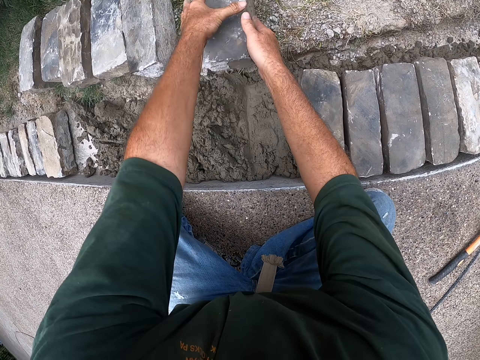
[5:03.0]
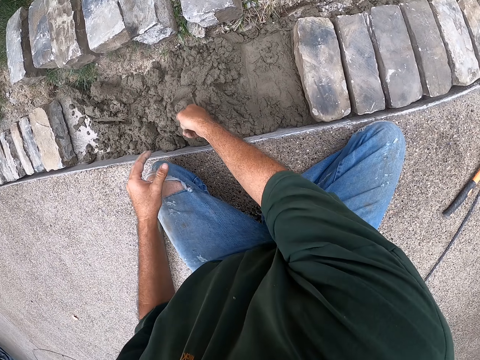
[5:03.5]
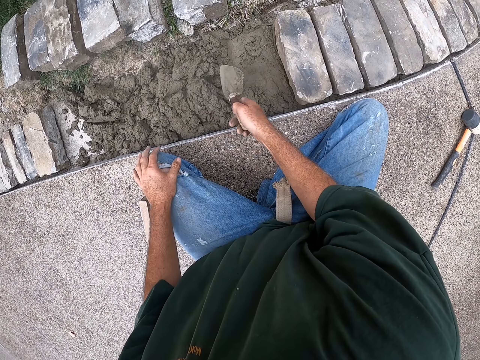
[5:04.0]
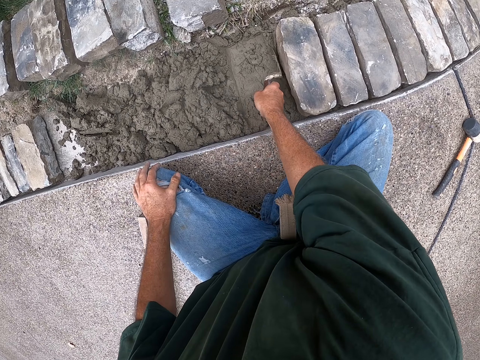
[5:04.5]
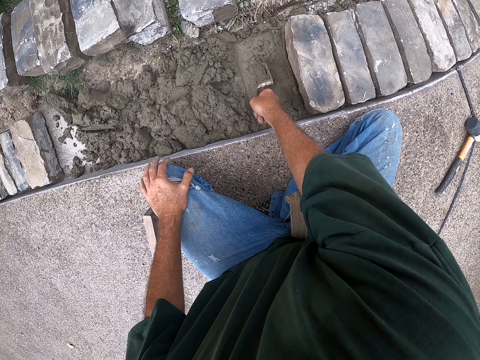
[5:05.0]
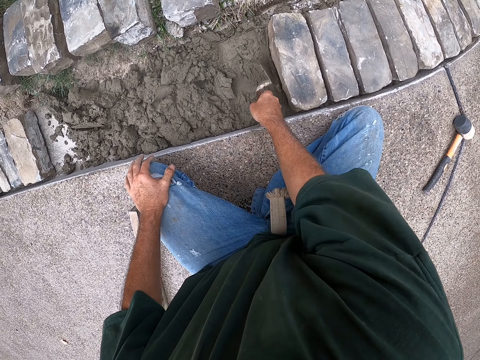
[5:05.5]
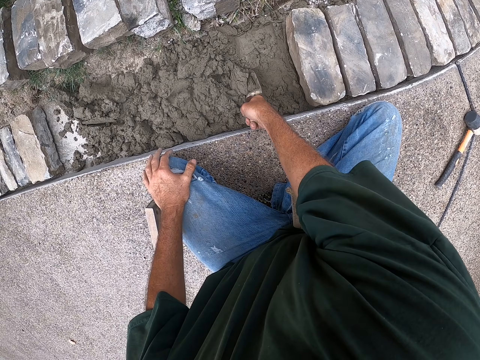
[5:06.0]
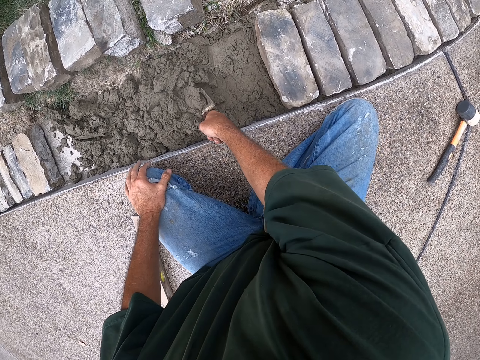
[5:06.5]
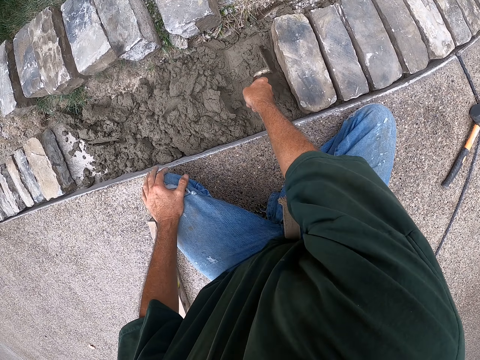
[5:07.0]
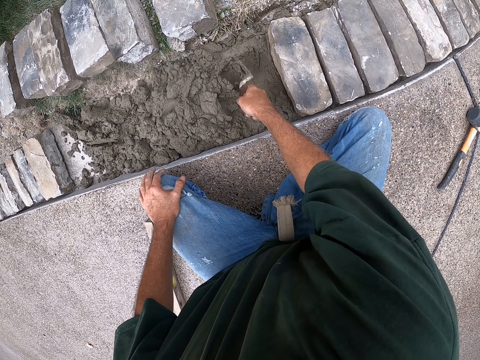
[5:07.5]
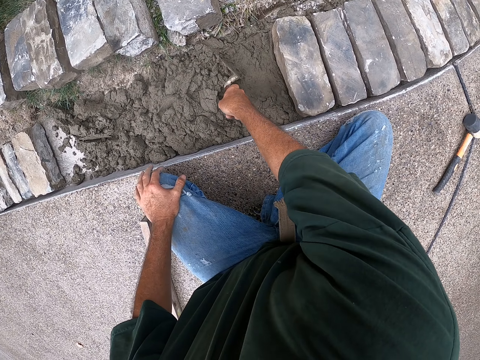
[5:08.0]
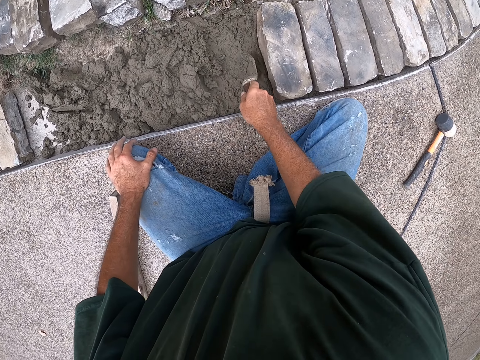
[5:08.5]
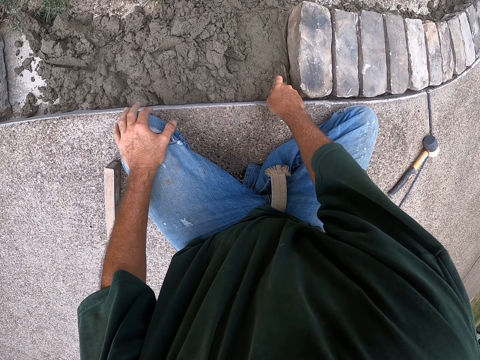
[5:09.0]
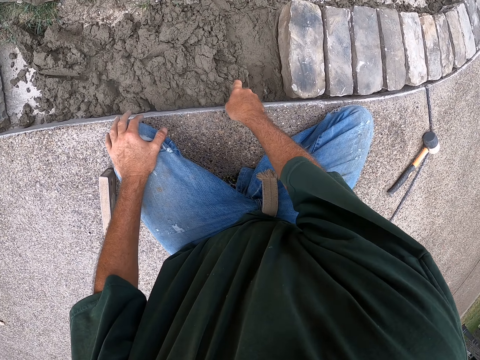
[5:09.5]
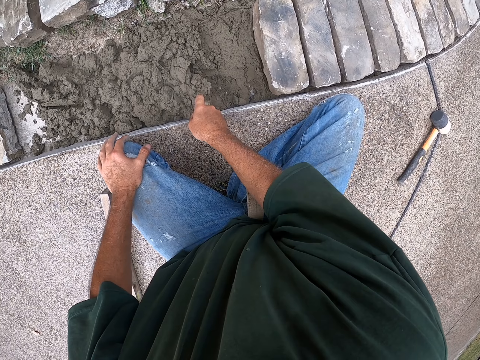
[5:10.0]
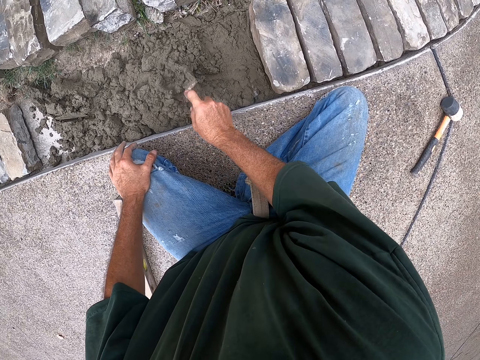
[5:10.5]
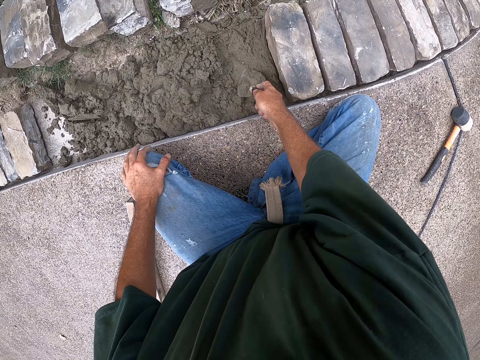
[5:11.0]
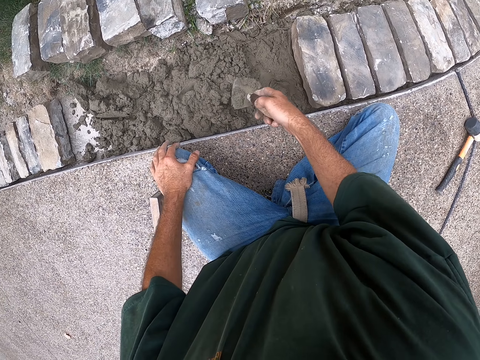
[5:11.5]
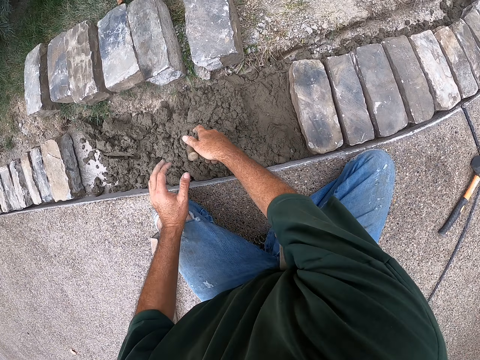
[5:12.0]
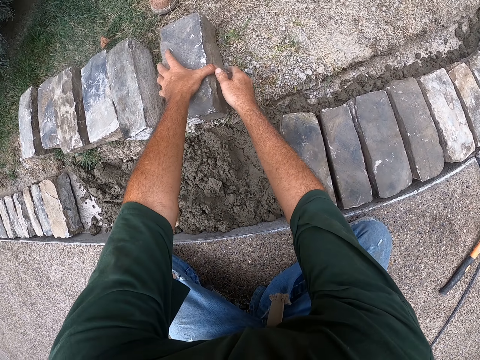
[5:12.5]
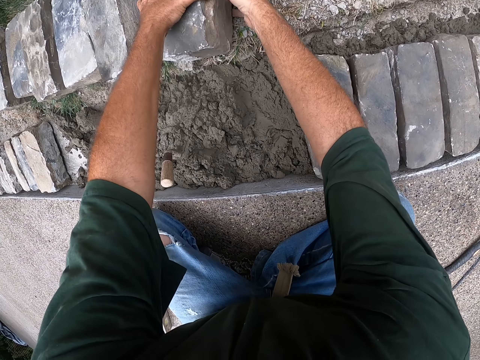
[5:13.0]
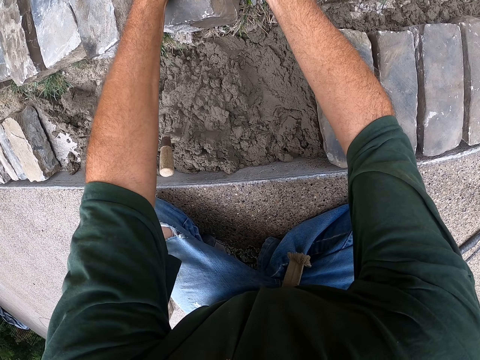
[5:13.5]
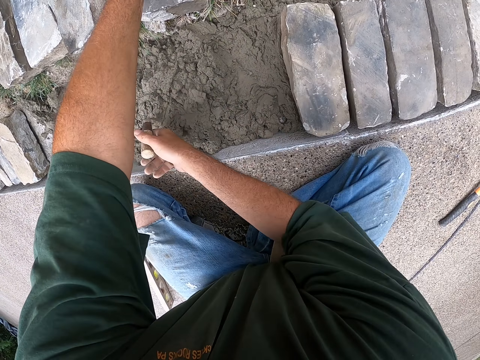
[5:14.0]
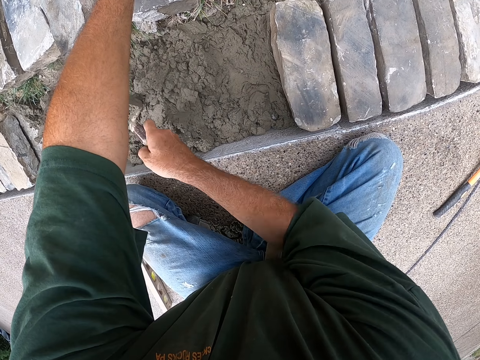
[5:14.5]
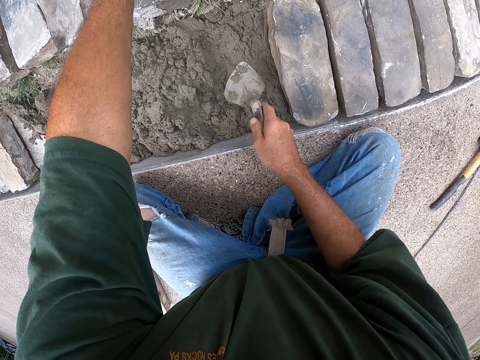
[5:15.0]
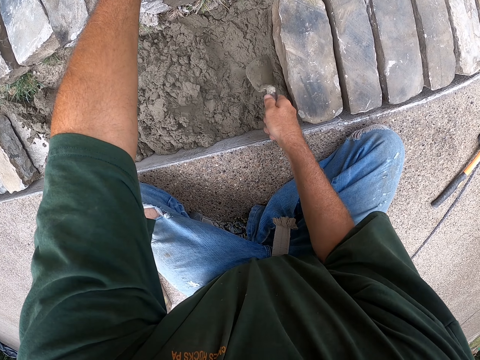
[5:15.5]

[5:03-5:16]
The camera wearer moves the brick. They put down the brick. They hold the trowel. They spread cement with a scooper. They scrape the concrete. They stick the trowel in the concrete. They put down the scooper. They hold the brick. They hold the trowel.

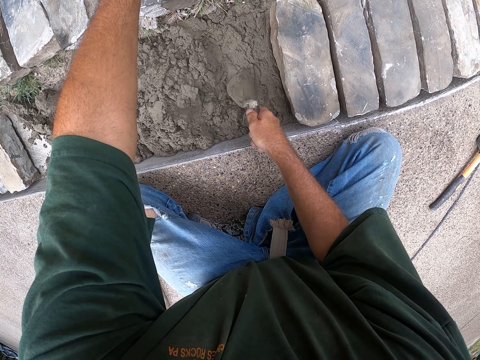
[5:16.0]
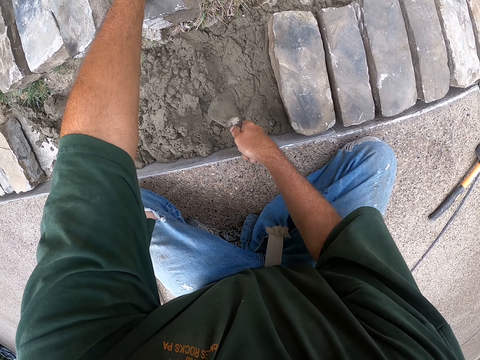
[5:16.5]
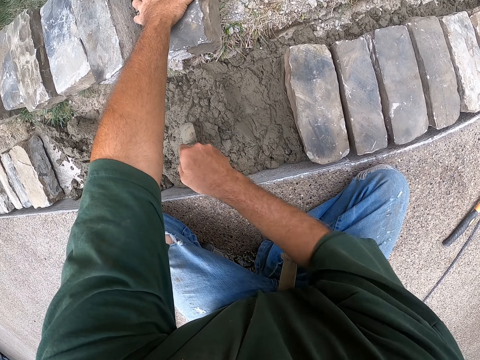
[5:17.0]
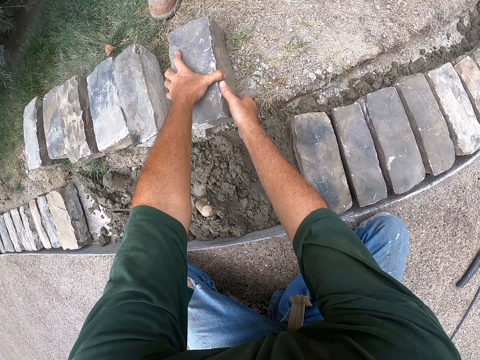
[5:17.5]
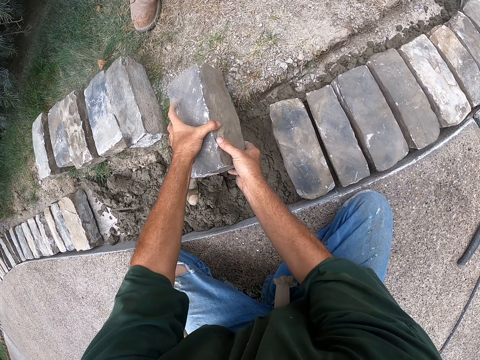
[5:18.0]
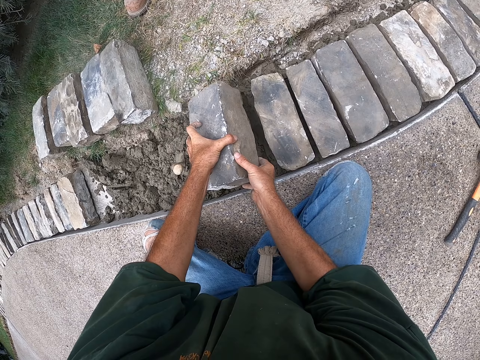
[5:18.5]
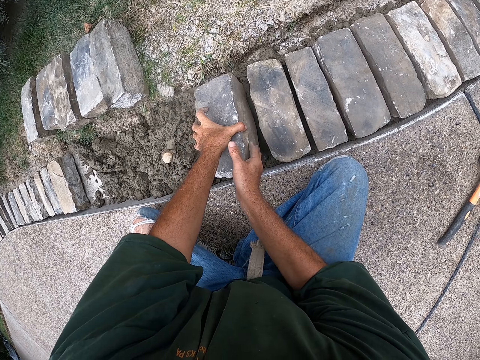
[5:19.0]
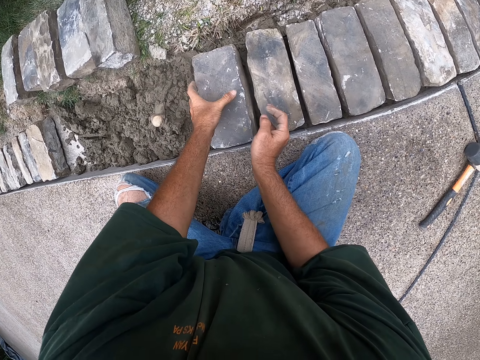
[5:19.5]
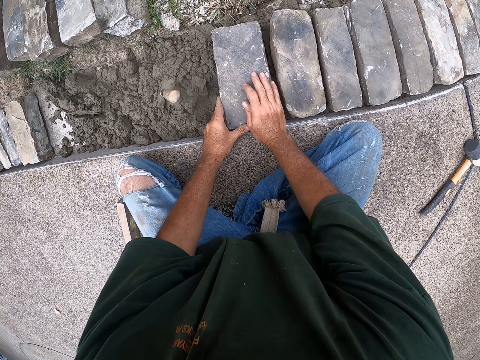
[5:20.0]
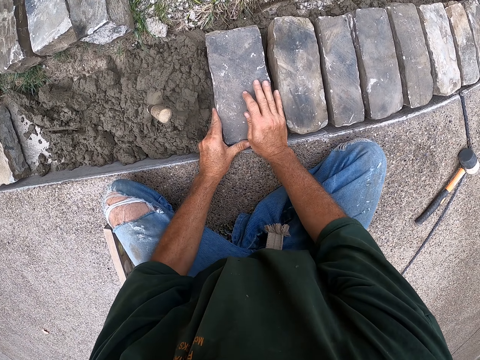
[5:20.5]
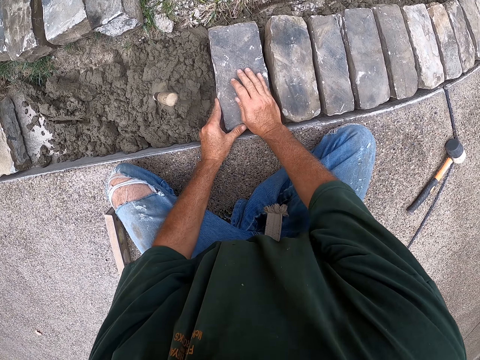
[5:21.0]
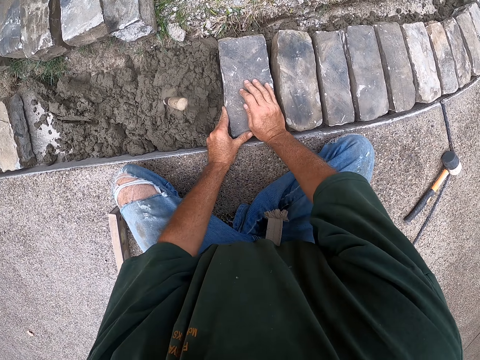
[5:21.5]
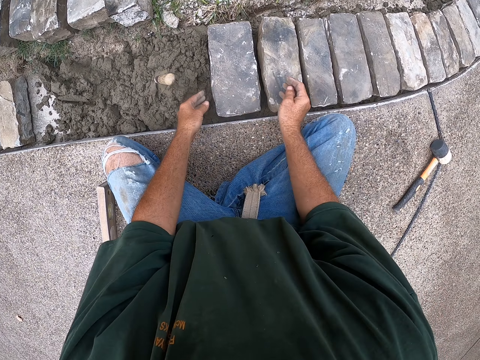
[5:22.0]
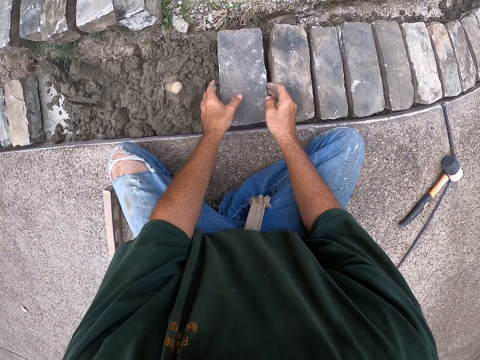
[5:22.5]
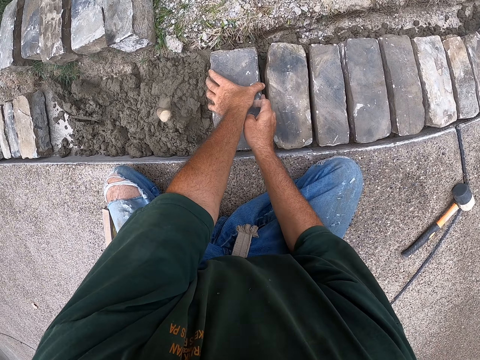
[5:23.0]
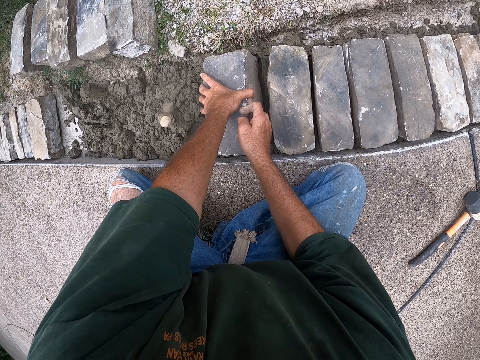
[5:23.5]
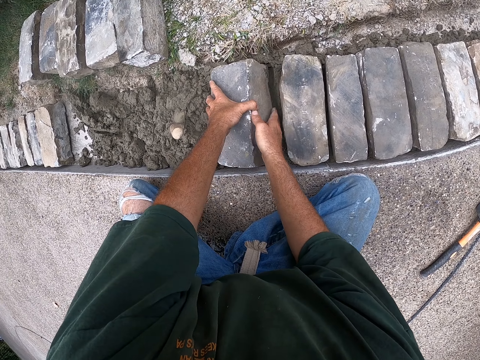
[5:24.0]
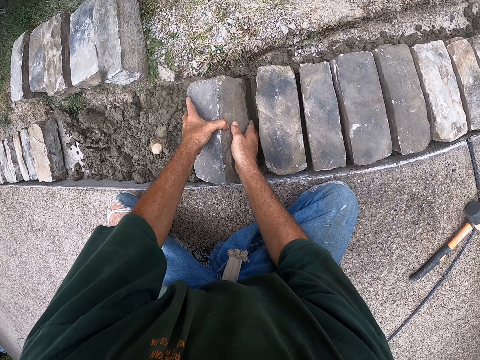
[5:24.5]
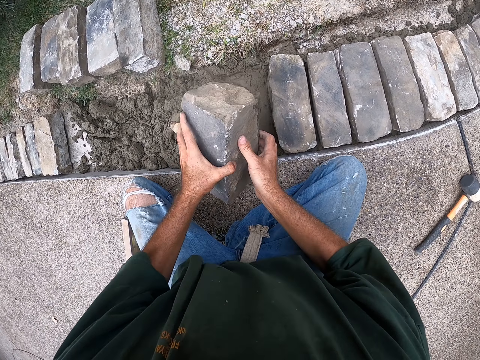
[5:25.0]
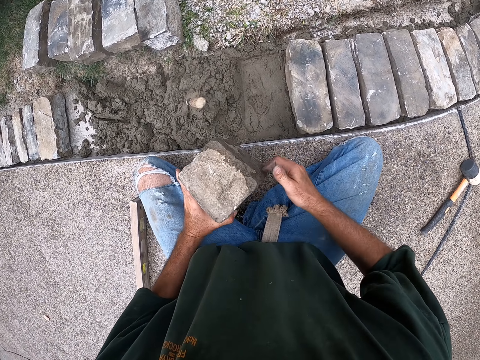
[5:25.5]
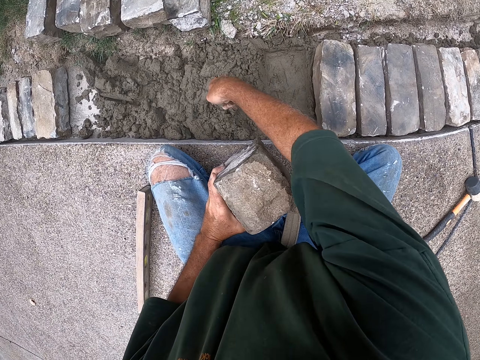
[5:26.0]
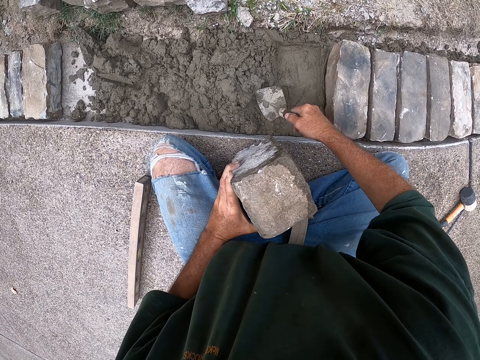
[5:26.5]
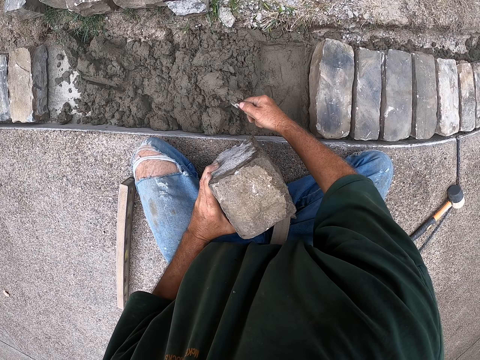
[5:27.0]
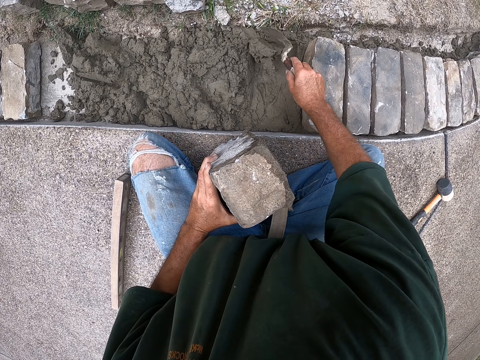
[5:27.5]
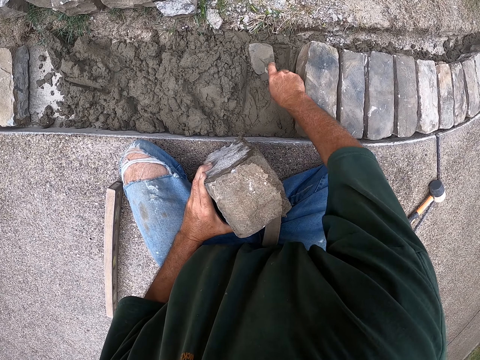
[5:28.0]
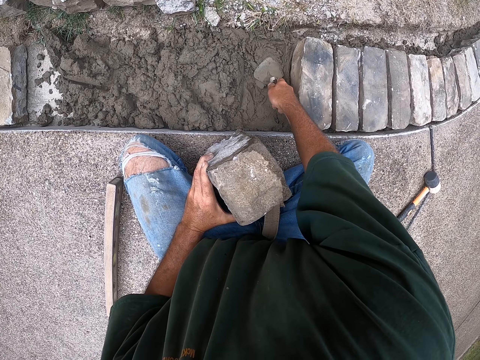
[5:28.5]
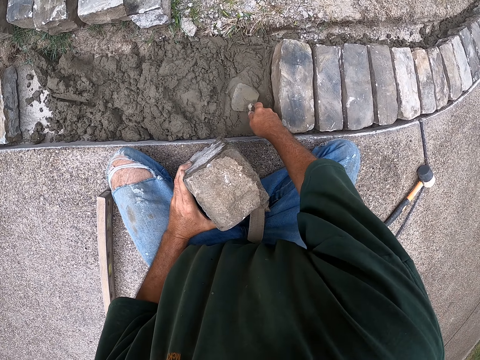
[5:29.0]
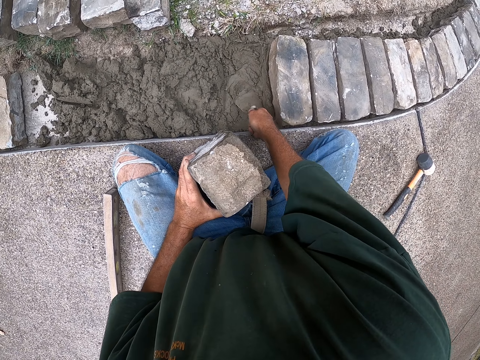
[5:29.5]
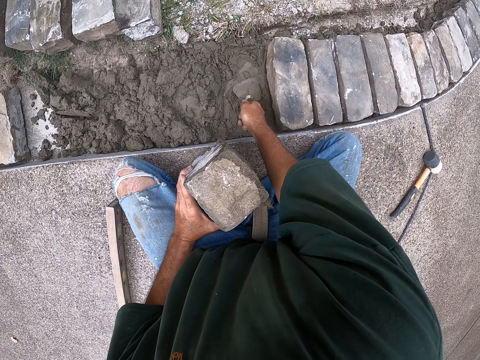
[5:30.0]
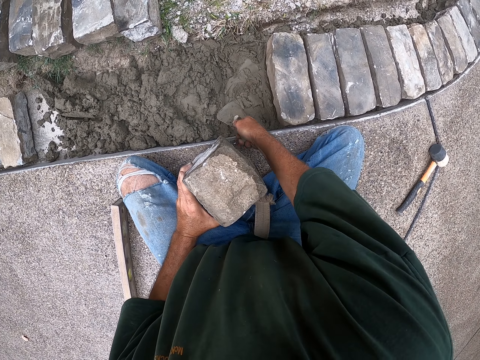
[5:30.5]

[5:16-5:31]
The camera wearer flattens the concrete. They spread cement with a scooper. They stick the trowel in the concrete. They pick up a brick. They move the brick. They put down the brick. They push down the brick. They hold the brick. They pick up a brick. They hold the trowel. They scoop the concrete. They spread cement with the scooper. They pour the concrete. They flatten the concrete.
